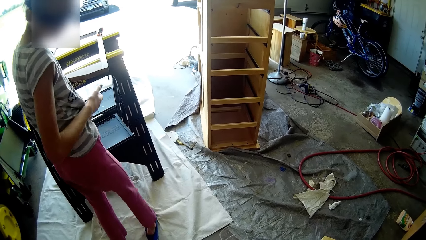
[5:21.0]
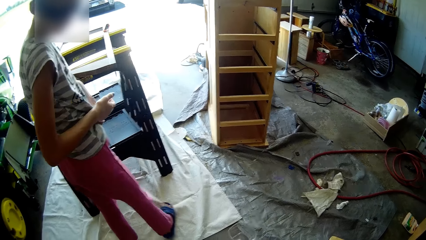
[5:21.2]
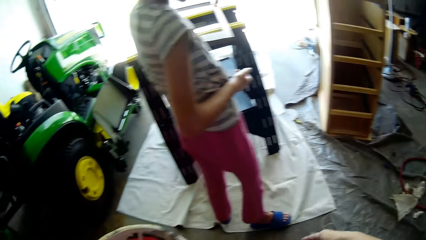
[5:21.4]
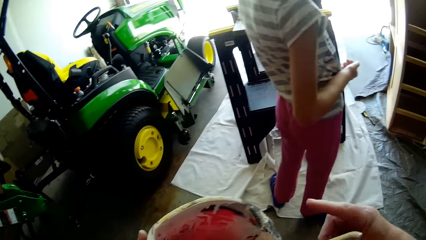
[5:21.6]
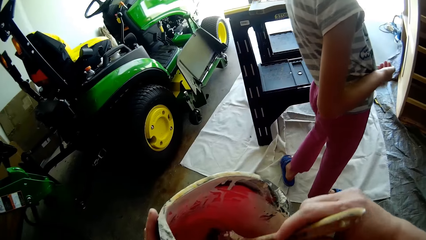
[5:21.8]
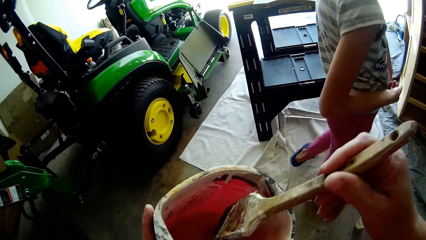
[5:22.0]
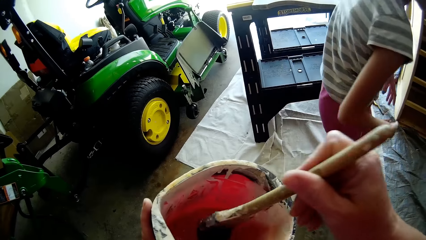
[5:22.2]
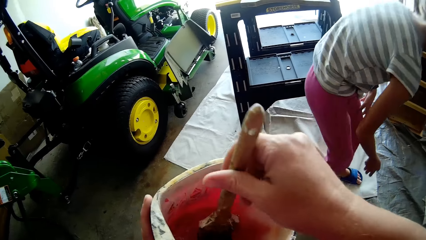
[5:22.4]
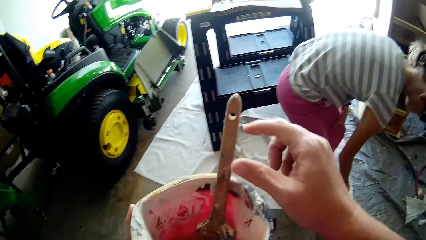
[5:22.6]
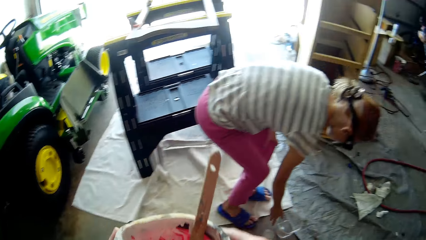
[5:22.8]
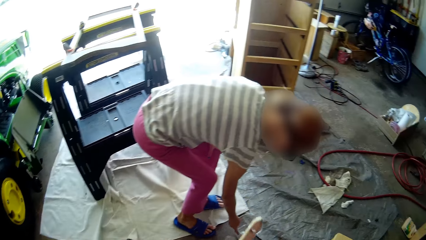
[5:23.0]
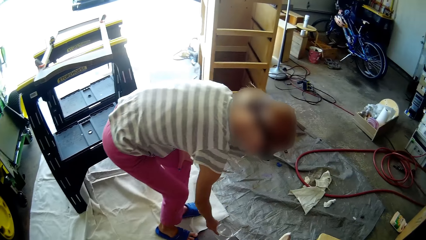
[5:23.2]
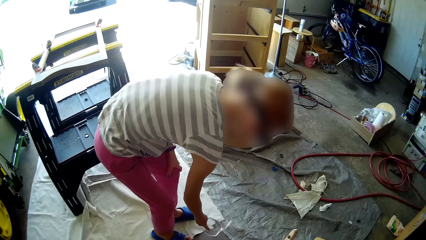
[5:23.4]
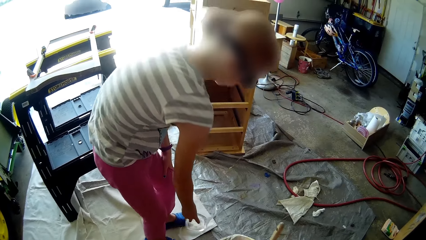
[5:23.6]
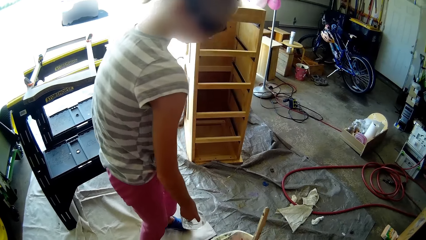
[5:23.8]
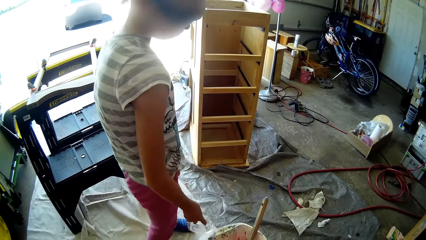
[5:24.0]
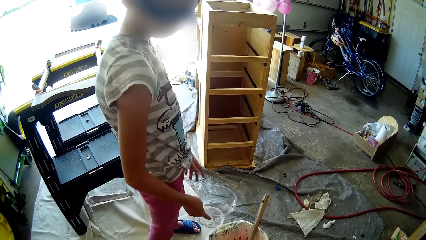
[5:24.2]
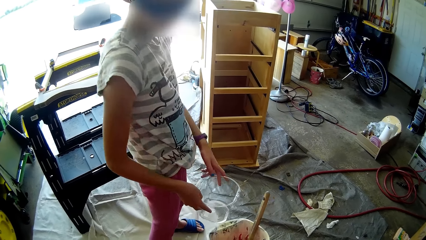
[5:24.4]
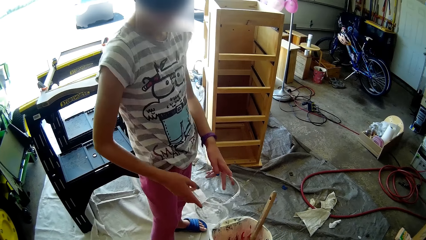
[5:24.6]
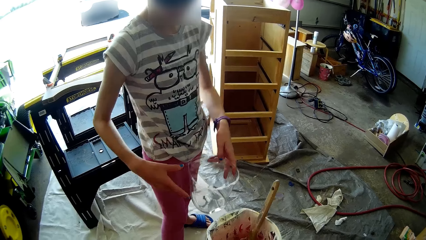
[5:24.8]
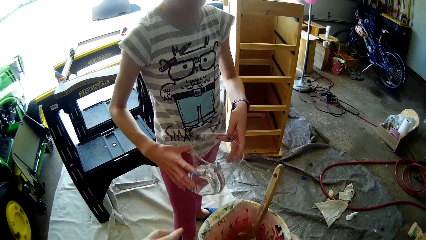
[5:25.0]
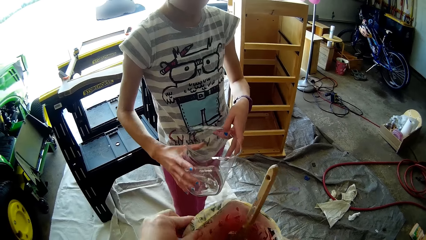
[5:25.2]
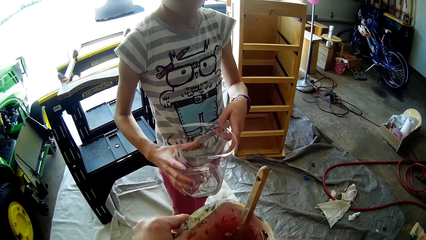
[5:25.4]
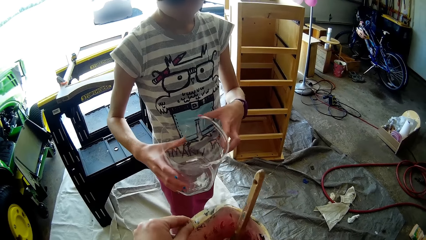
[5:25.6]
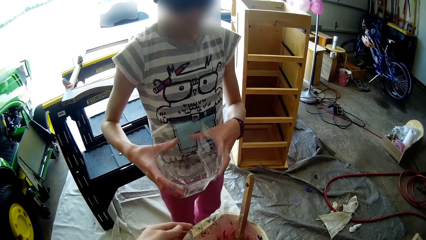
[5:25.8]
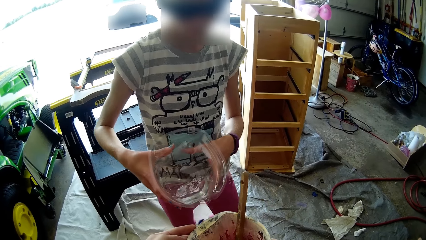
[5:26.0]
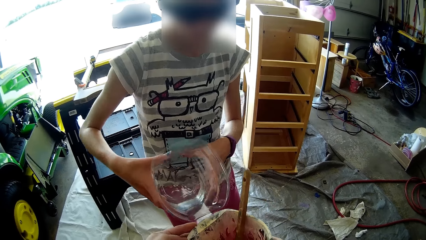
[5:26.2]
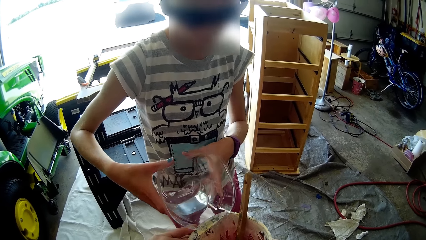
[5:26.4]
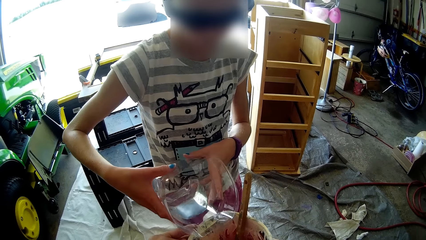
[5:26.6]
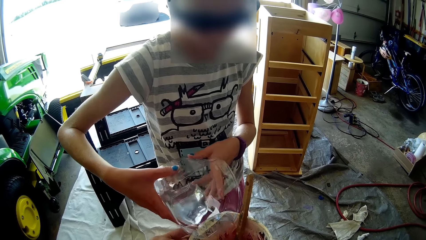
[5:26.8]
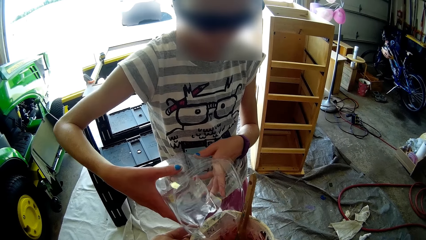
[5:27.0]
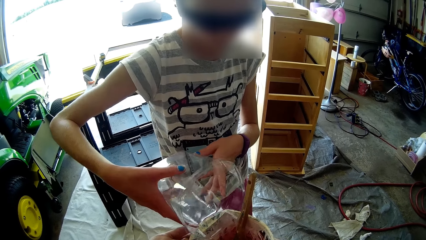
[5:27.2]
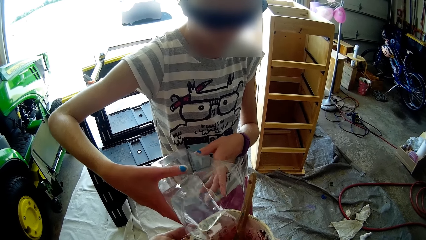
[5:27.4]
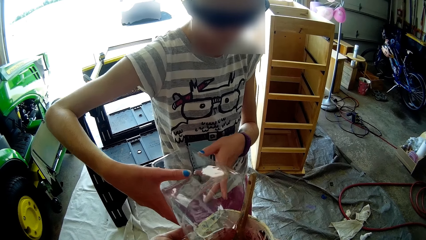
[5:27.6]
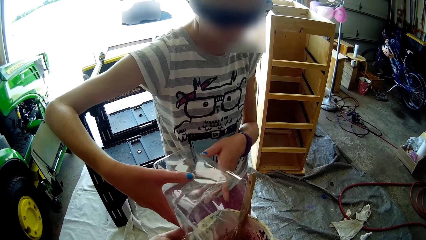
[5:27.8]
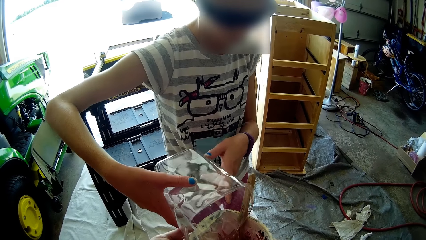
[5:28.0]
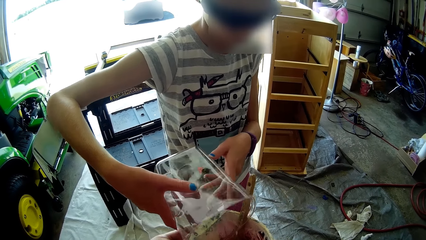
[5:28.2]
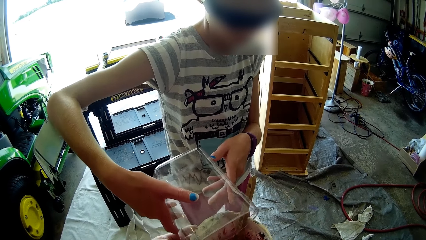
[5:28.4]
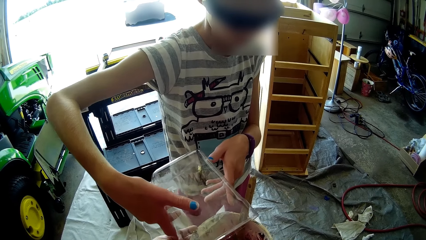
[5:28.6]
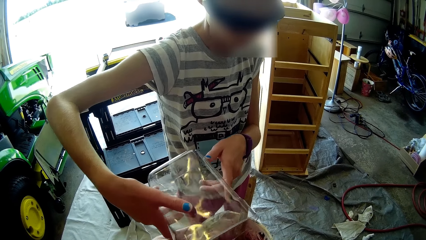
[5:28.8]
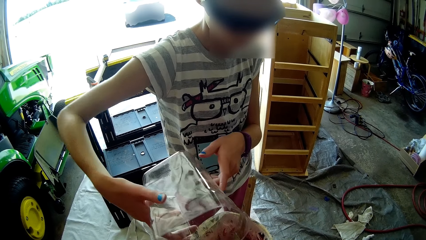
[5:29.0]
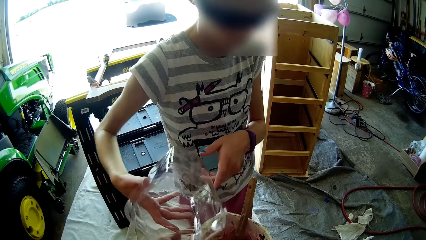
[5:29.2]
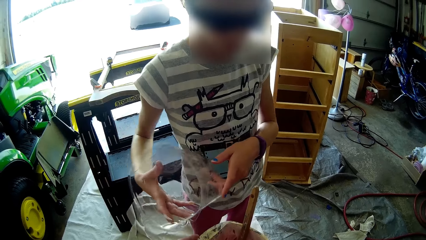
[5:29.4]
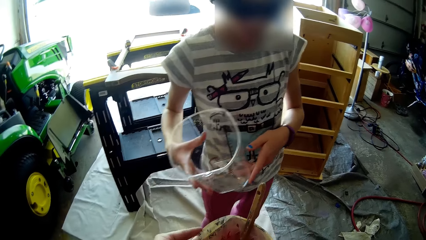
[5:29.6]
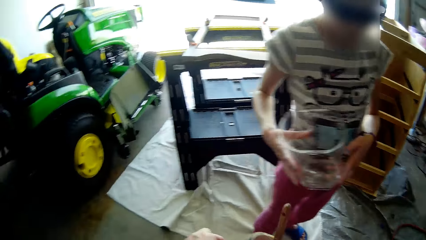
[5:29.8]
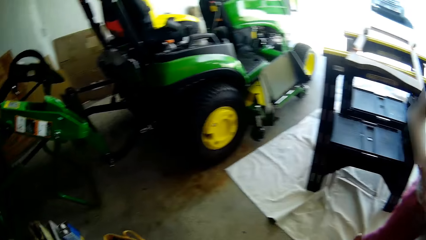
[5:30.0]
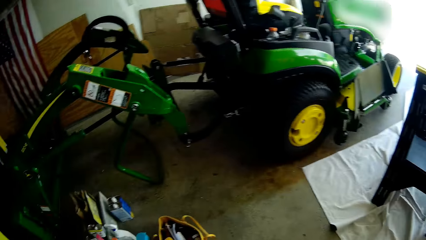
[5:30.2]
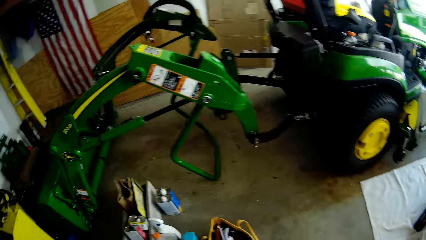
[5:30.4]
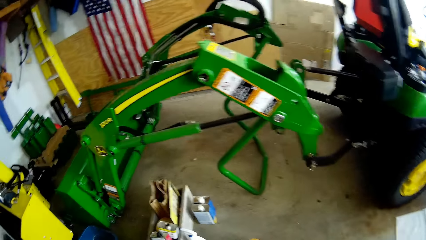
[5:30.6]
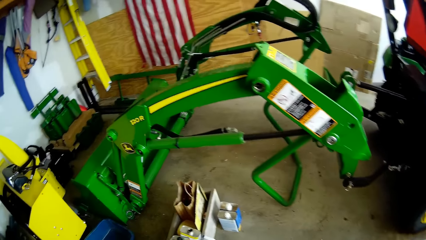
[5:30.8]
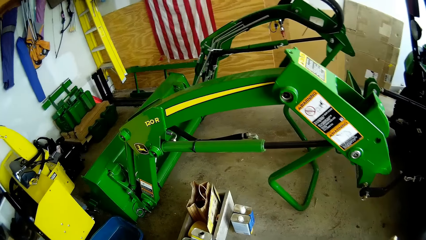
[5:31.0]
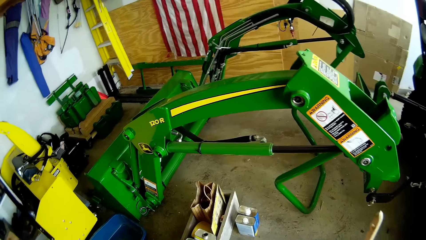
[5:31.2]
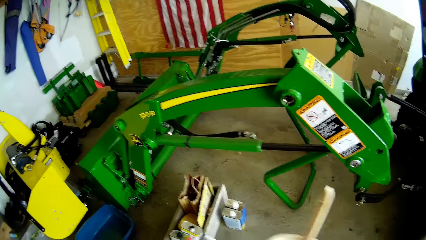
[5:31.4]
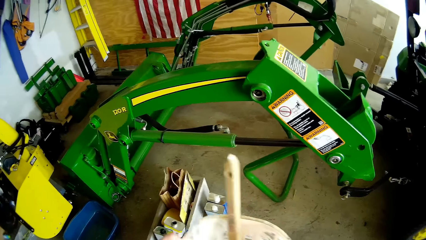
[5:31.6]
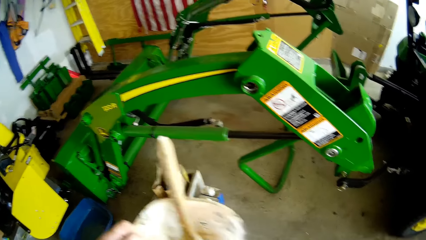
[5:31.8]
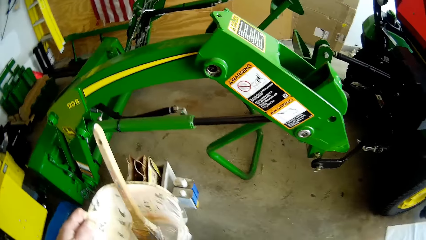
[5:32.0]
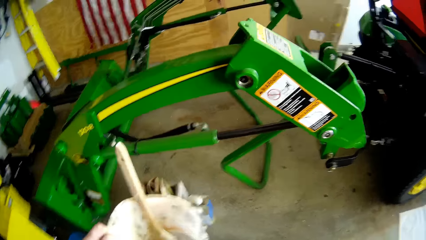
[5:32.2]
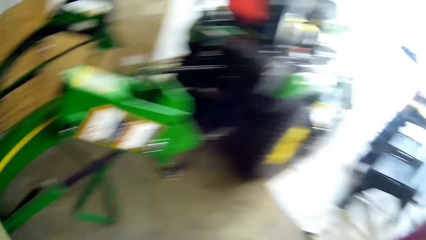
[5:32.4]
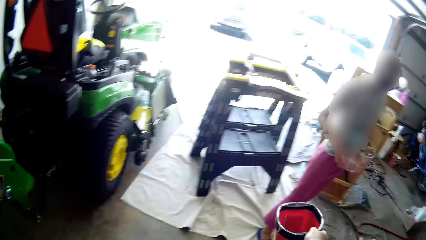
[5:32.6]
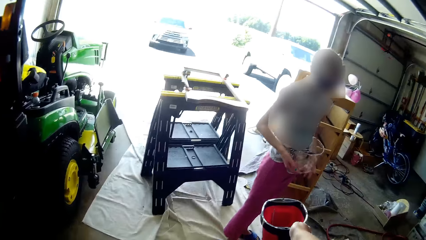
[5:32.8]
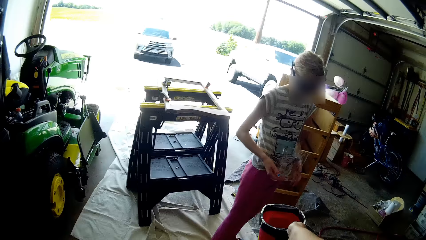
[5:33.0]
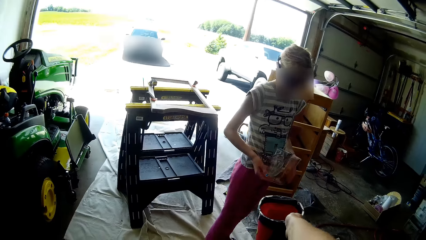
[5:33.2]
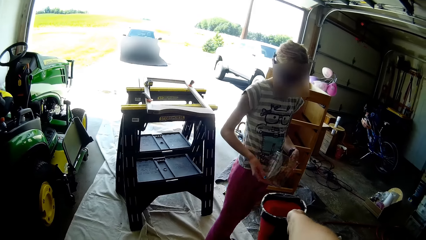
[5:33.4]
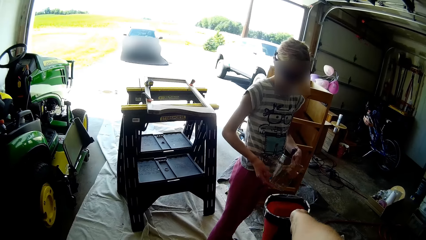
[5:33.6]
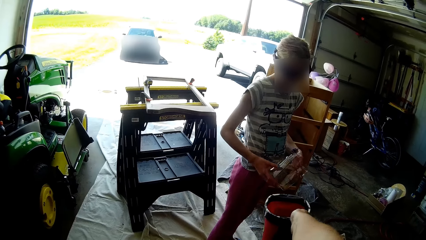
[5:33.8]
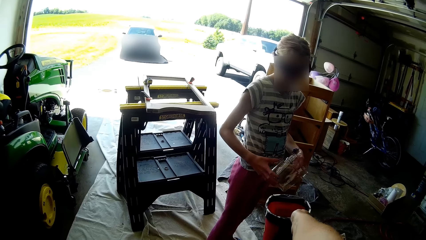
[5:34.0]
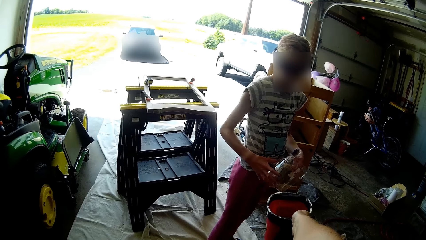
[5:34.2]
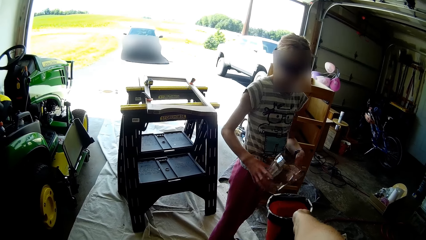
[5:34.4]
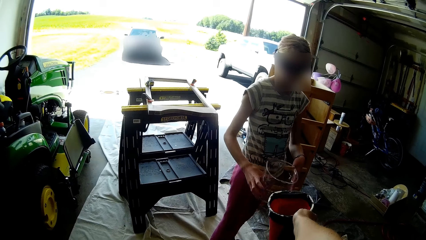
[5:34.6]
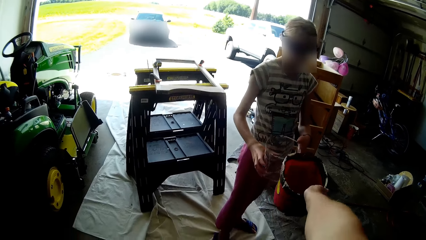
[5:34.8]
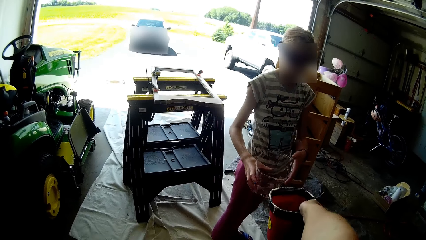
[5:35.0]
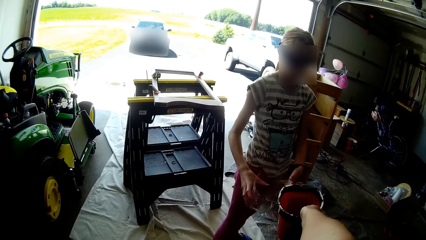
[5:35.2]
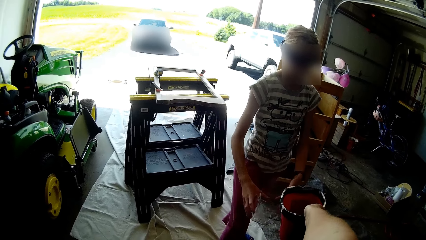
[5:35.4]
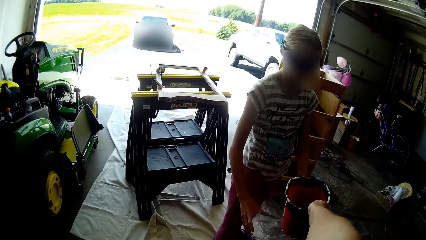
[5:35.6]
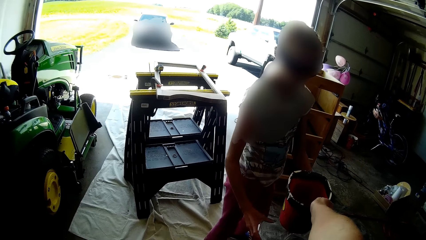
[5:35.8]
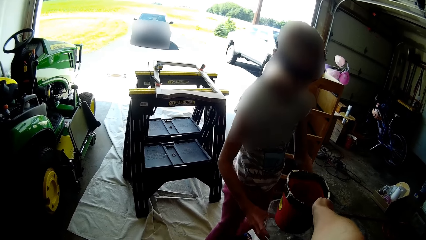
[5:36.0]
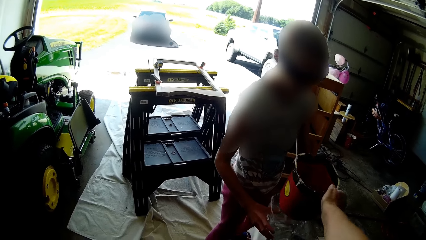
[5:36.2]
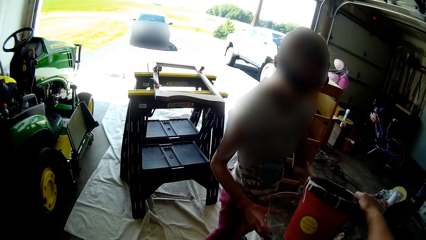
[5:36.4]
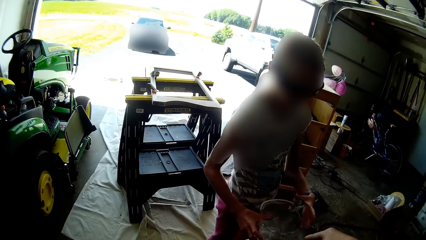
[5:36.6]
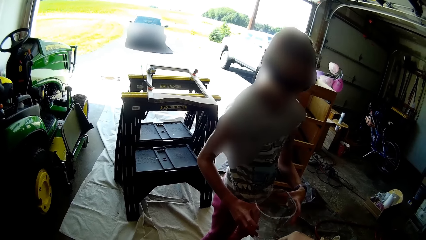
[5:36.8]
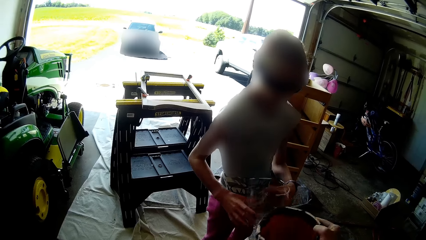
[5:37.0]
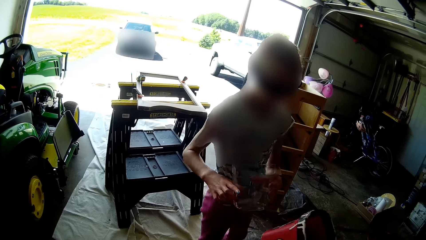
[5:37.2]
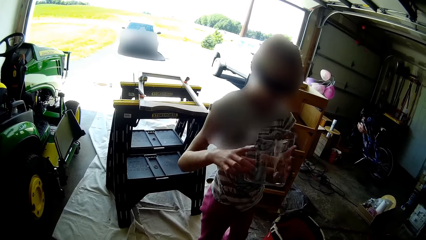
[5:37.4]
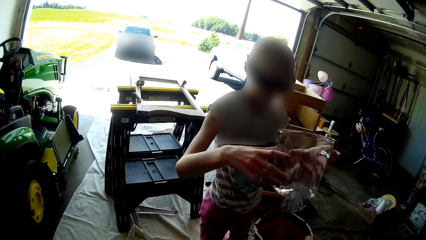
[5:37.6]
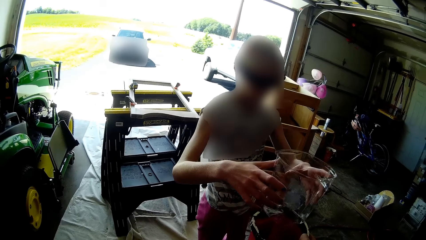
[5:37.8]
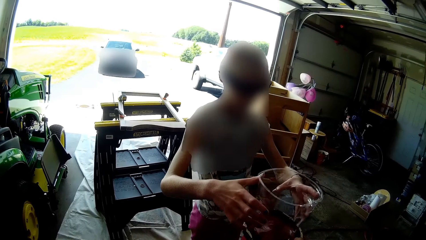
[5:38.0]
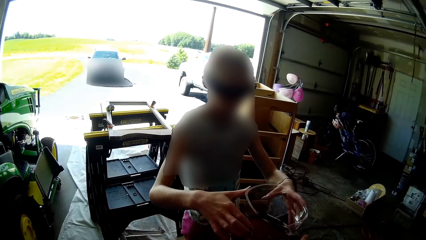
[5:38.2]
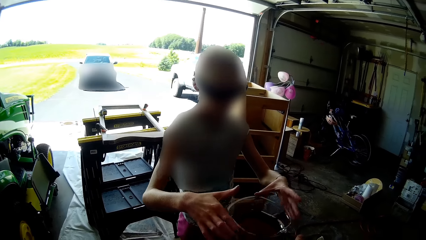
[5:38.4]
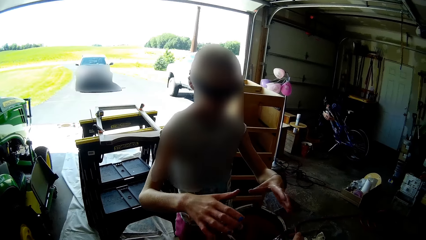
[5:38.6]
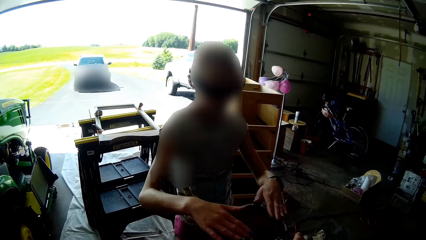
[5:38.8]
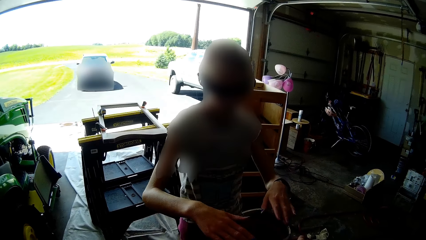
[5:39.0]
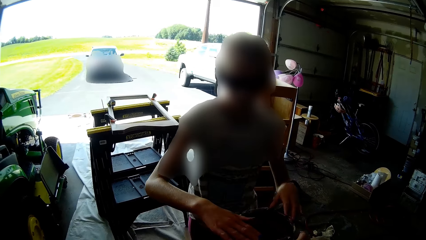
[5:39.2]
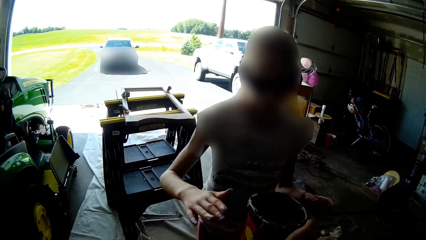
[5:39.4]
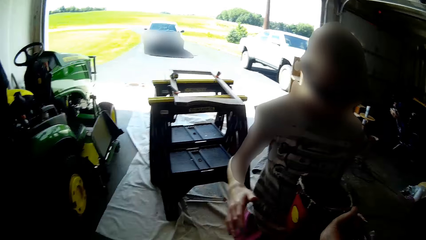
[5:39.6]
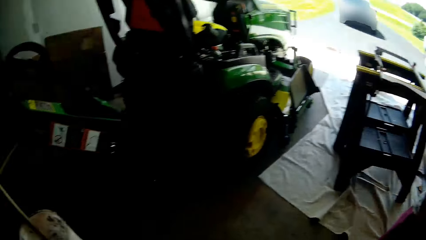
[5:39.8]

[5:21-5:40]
The camera wearer talks with a child. She mixes paint in the container or bucket with a brush in her right hand. The child picks a plastic or jug from the ground with her right hand. The camera wearer talks with the child. She interacts with the child. The child holds the jug and pours water from the plastic into the container with both hands. The camera wearer looks around, walks around, holds the bucket and talks with the child. The child puts the plastic into the container with both hands.
